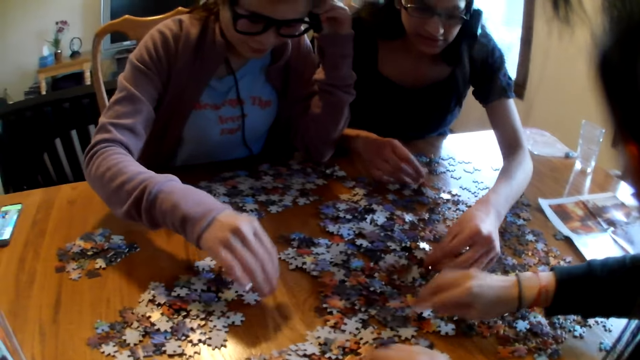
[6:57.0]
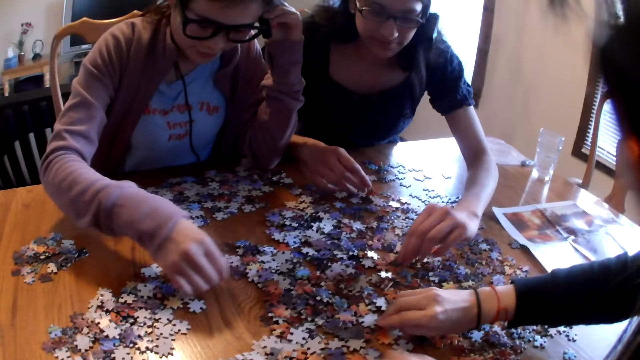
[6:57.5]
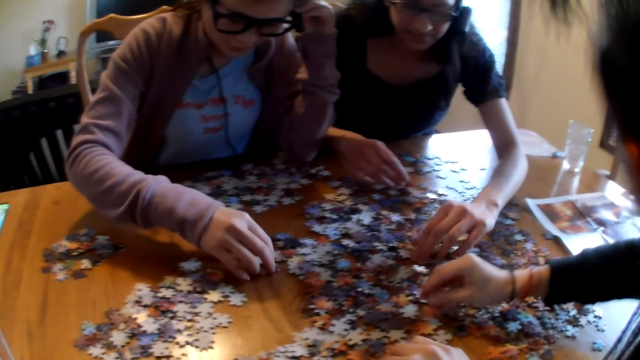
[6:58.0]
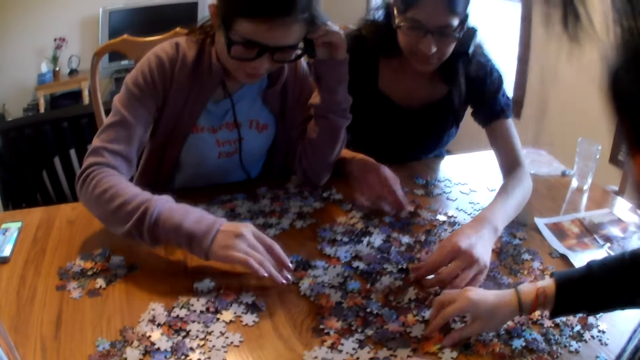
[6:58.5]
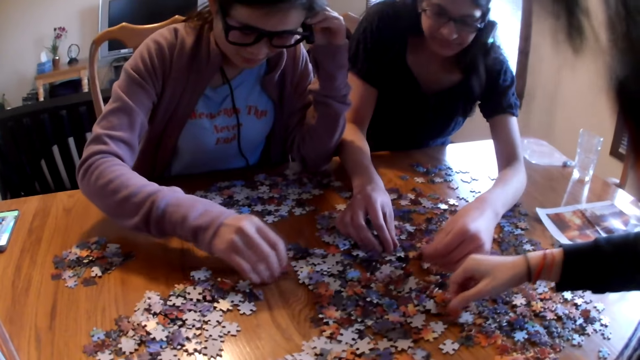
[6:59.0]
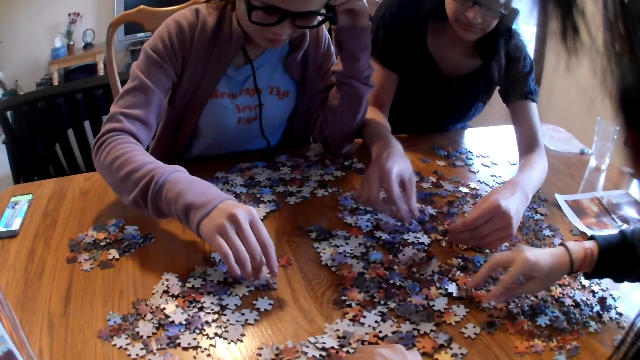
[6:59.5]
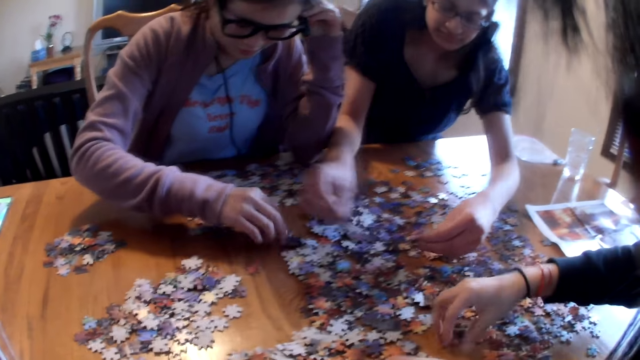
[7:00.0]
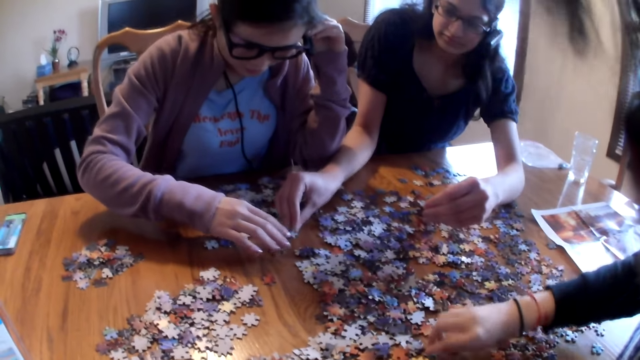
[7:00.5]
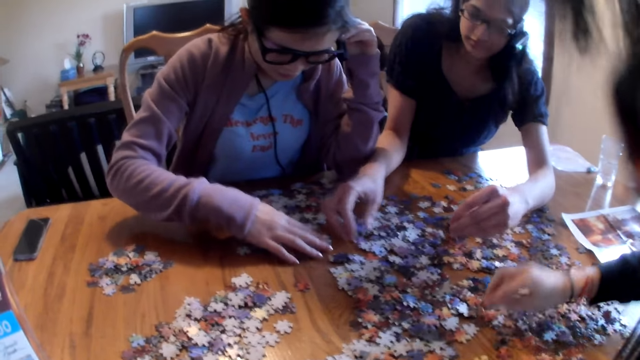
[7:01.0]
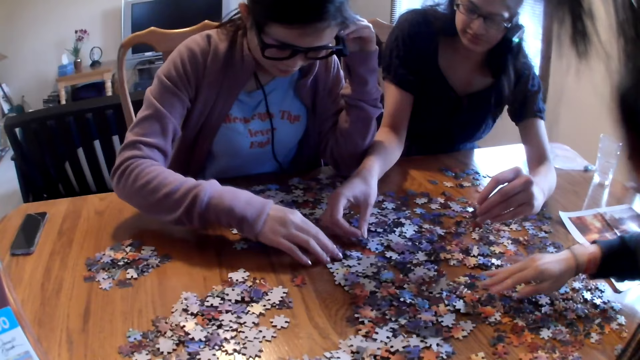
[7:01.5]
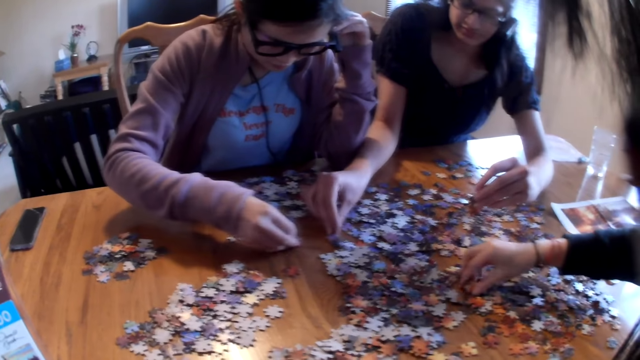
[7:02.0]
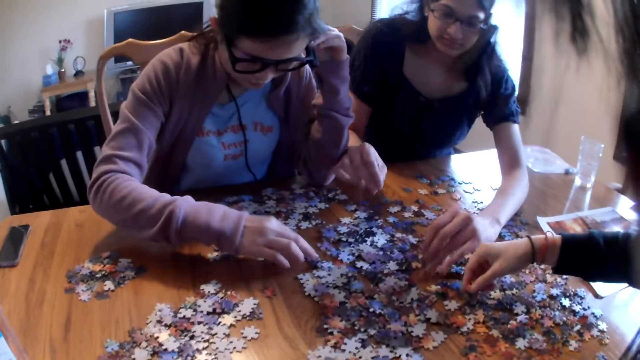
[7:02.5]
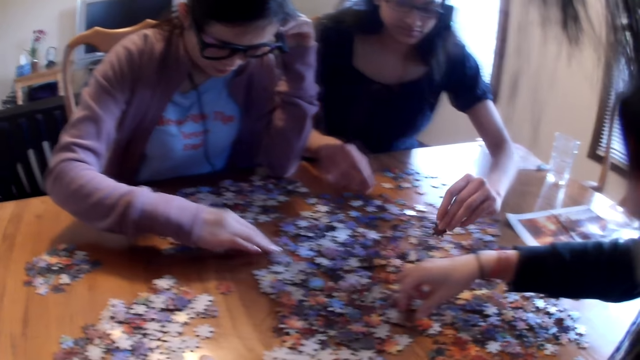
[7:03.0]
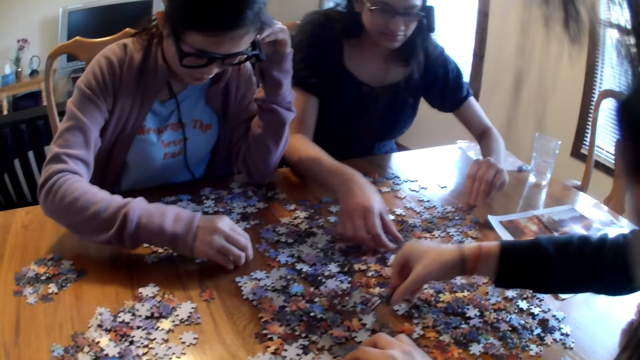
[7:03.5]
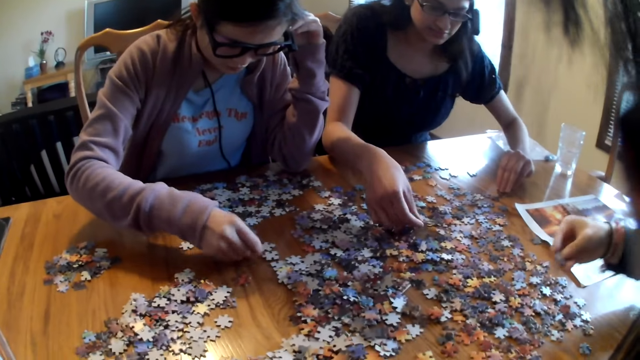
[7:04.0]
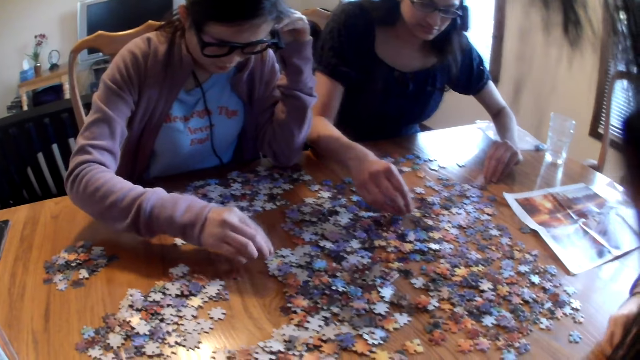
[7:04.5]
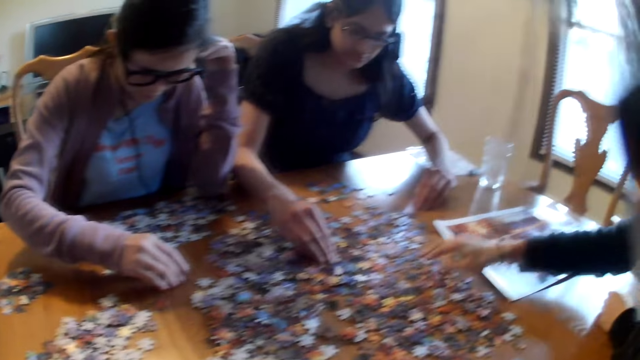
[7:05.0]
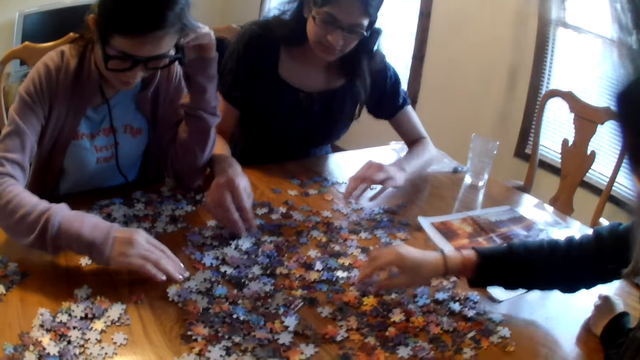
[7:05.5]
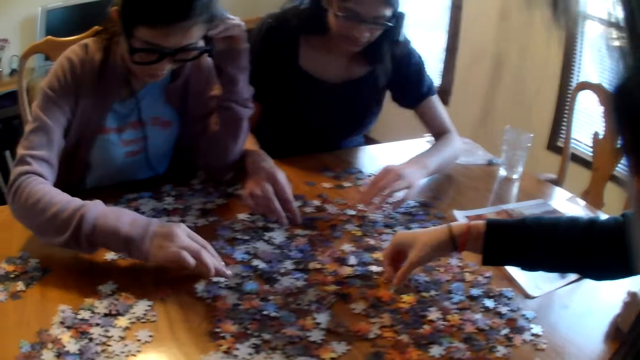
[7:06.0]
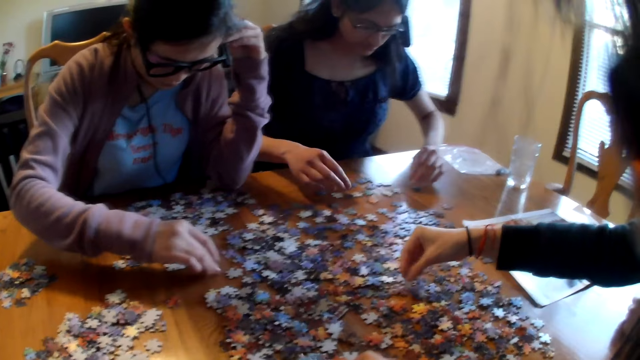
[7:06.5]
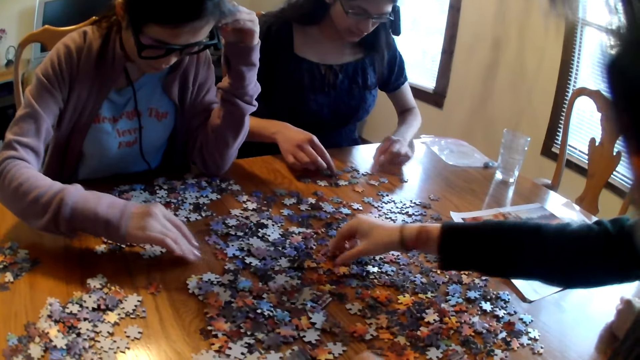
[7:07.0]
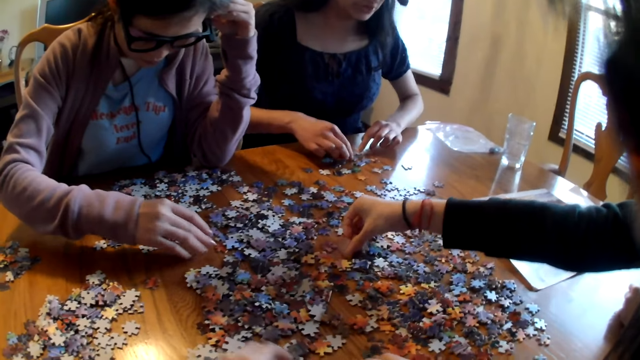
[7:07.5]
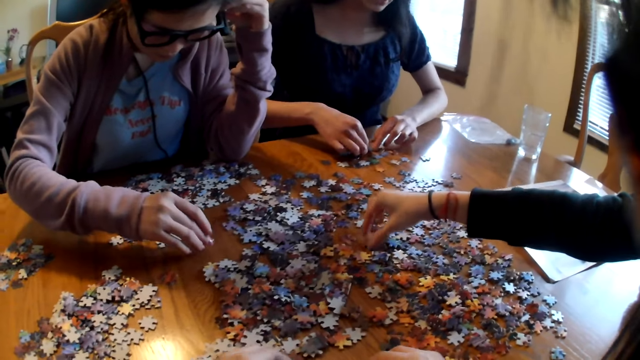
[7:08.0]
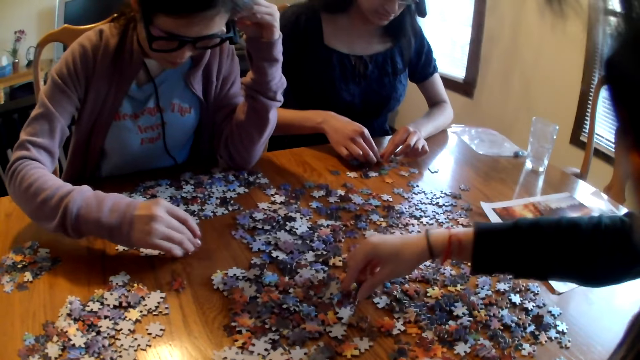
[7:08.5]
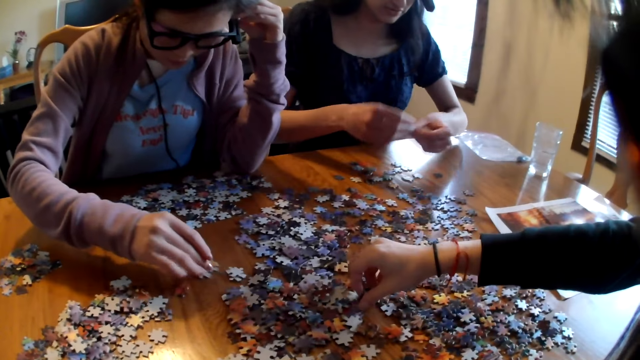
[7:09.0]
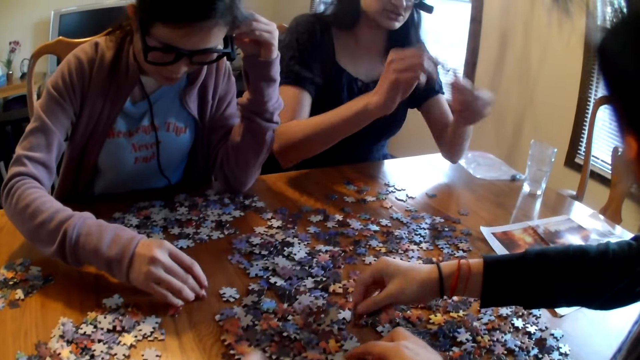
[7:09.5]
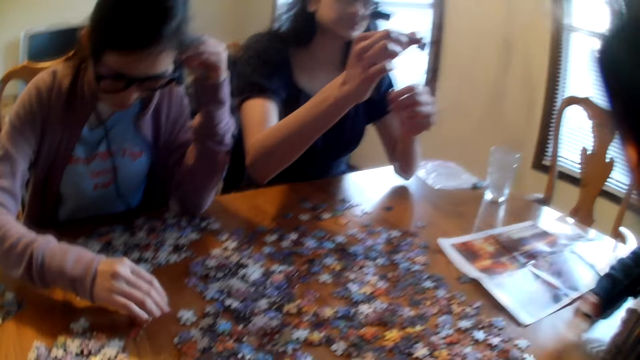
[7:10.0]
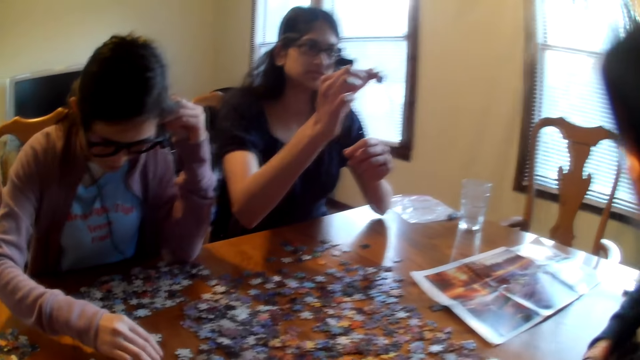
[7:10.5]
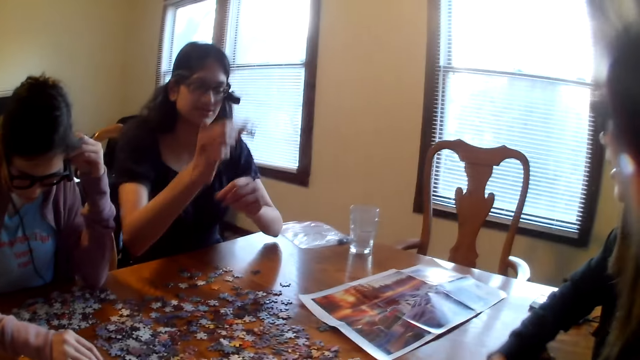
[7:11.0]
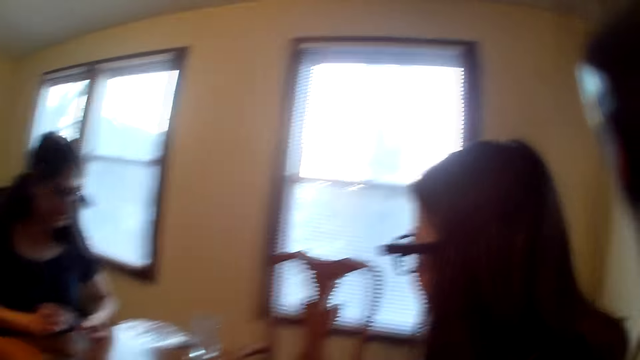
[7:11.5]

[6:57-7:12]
A woman moves the pieces on the table. Another woman picks the piece from the table. The first woman moves the pieces on the table. The second woman picks the piece from the table. A third woman picks the piece from the table. The first woman moves the pieces on the table. The third woman moves the pieces on the table. The third woman picks the jigsaw piece from the table. The third woman shows the jigsaw piece.

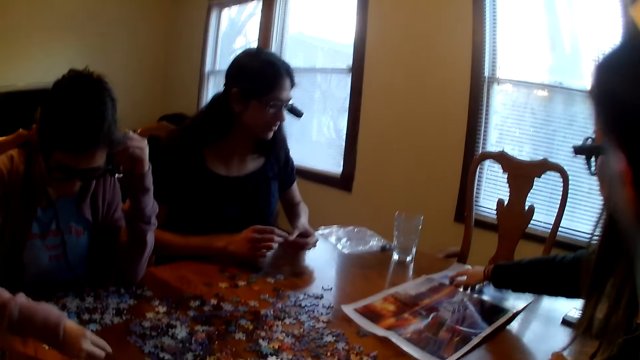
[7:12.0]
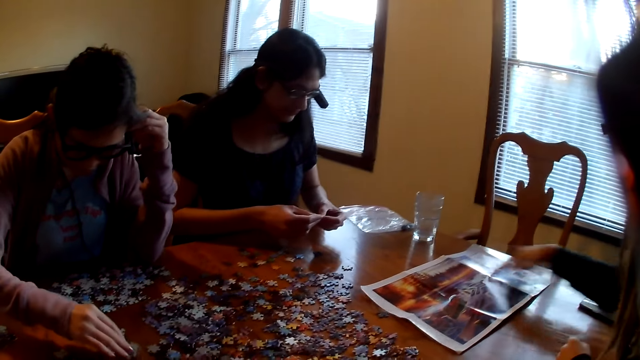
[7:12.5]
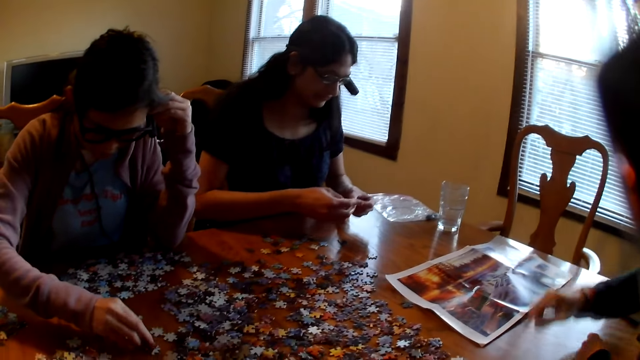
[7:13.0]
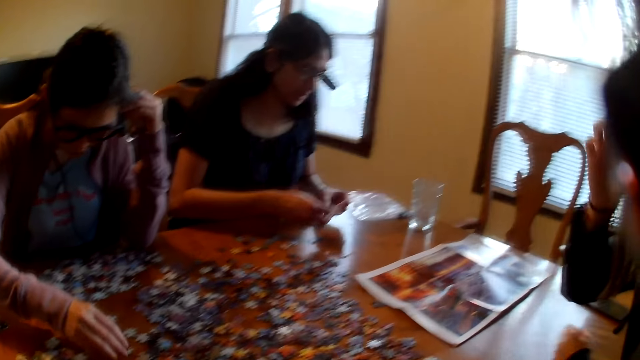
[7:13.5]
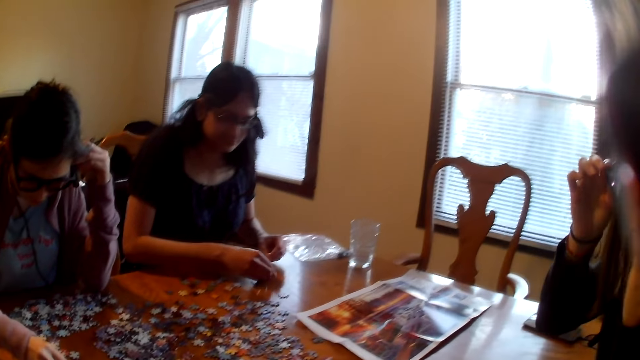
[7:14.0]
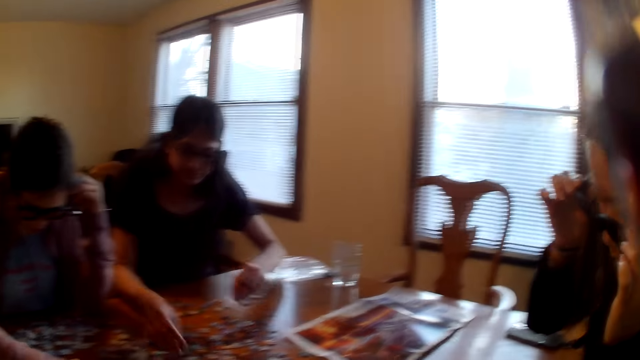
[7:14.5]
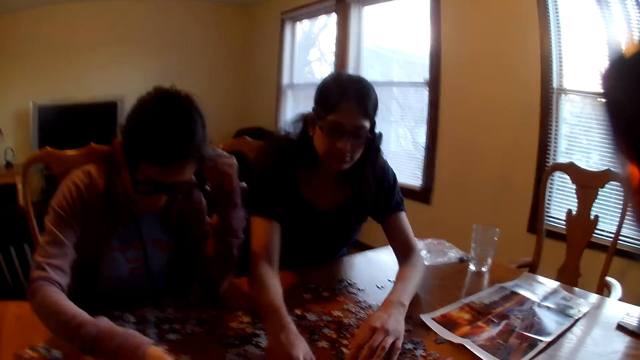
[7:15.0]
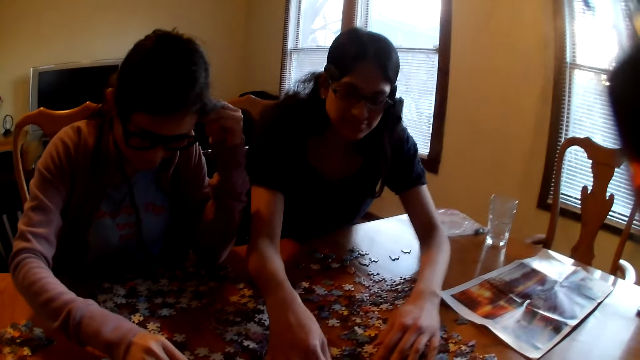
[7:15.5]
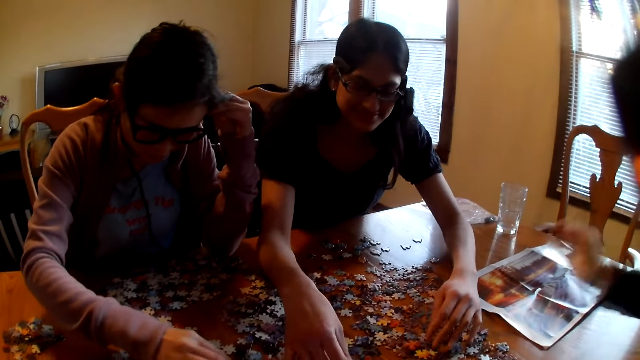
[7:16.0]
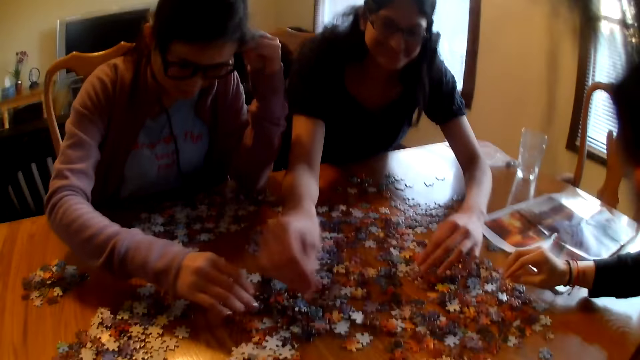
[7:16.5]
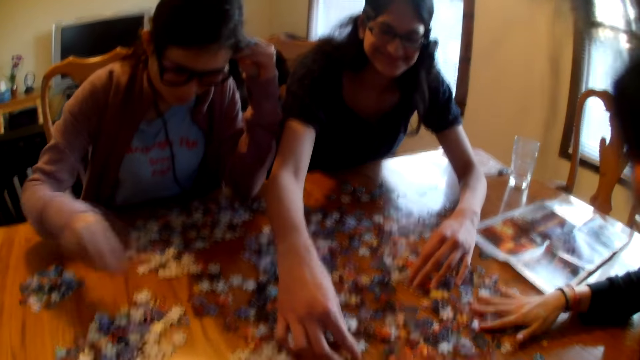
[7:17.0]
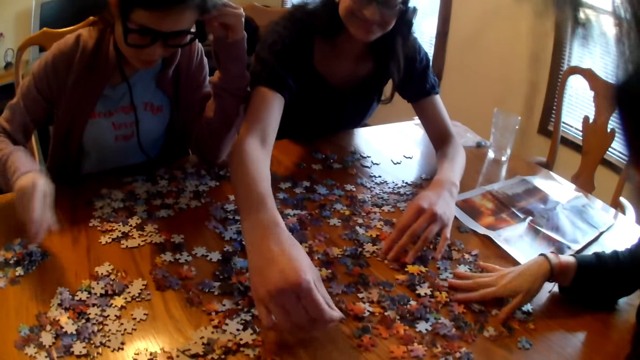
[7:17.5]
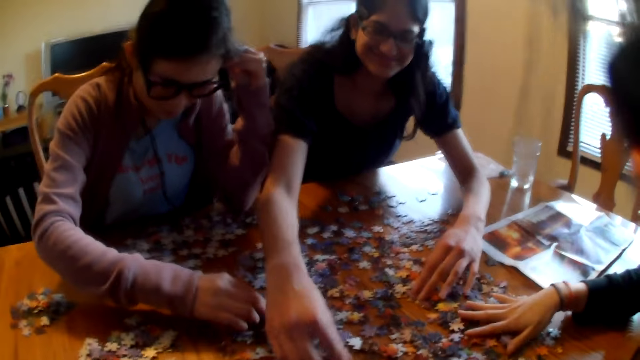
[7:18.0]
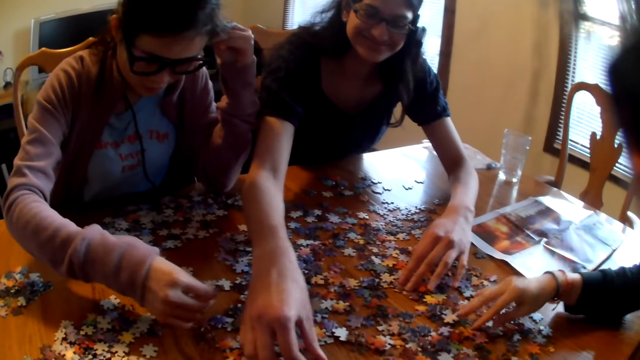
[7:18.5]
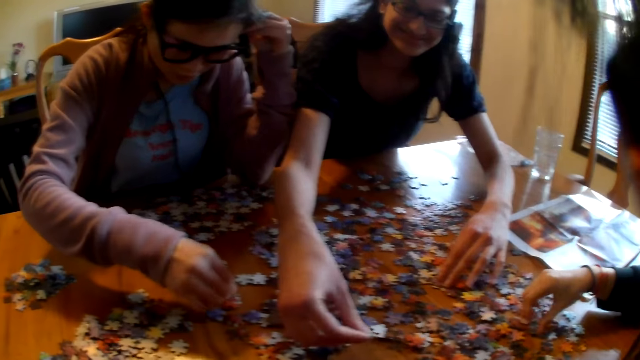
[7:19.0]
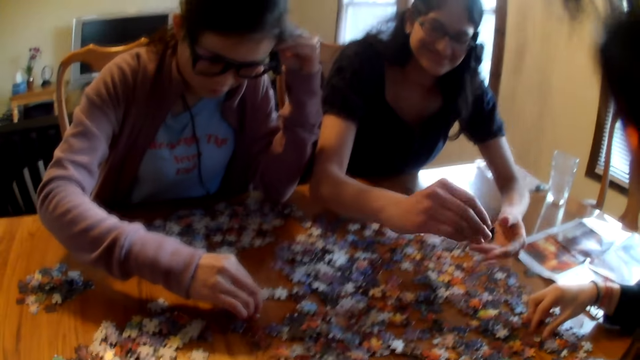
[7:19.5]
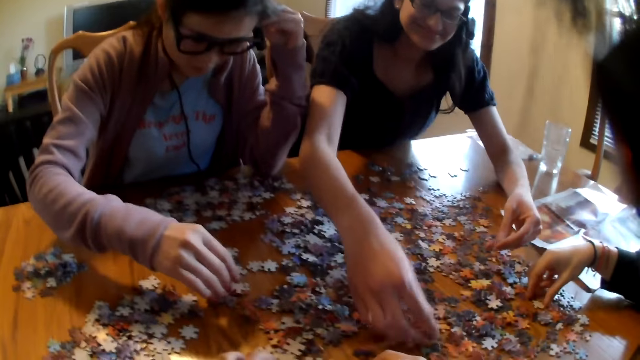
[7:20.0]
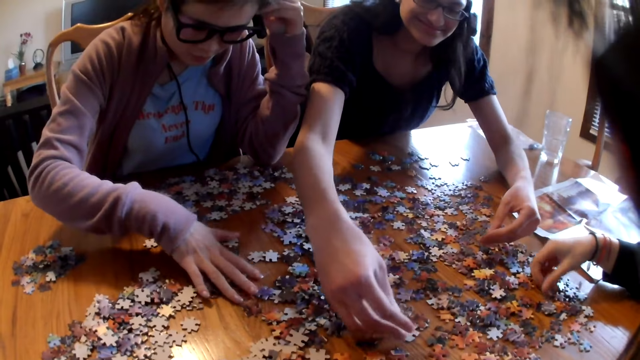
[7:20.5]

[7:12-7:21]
A woman touches the instruction paper. The woman looks at the piece. The woman touches the eye glasses. The woman moves the pieces on the table. The woman picks the piece from the table.
